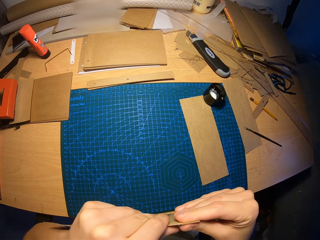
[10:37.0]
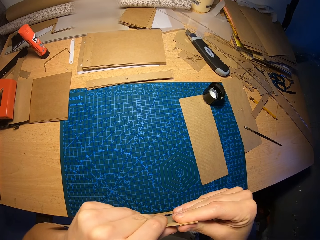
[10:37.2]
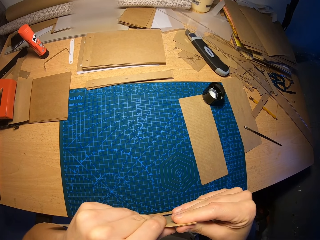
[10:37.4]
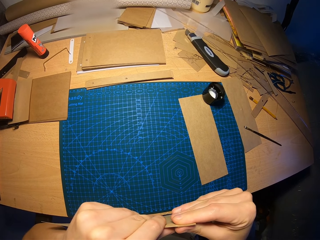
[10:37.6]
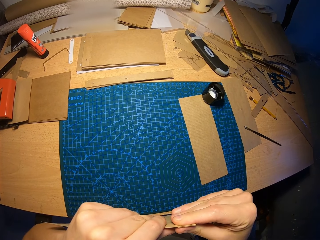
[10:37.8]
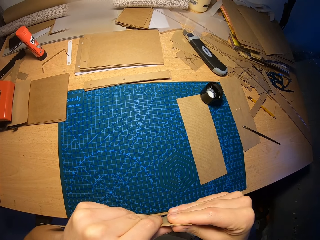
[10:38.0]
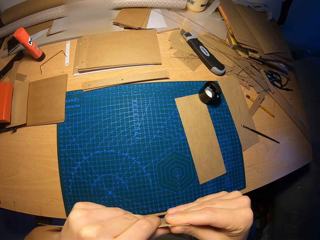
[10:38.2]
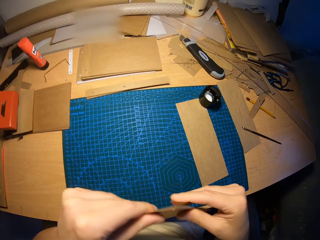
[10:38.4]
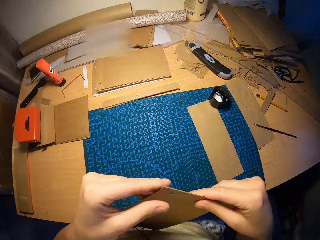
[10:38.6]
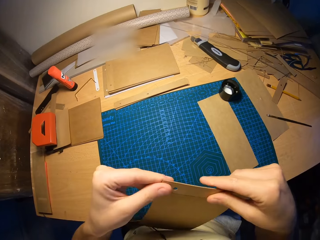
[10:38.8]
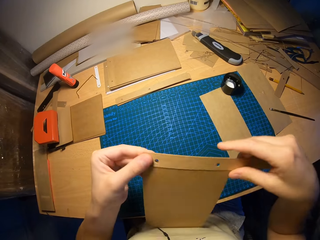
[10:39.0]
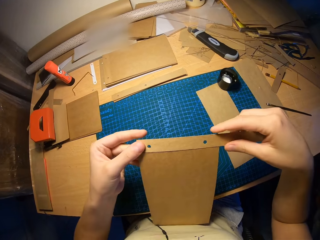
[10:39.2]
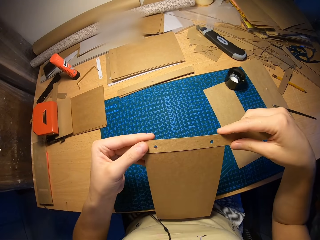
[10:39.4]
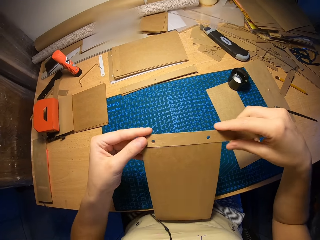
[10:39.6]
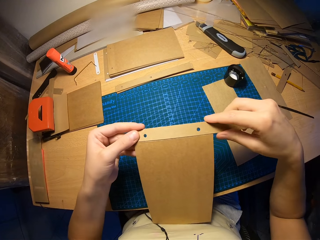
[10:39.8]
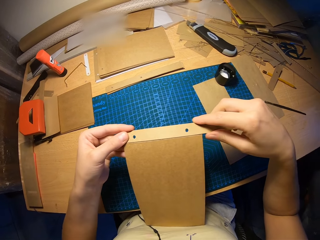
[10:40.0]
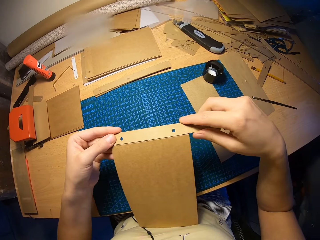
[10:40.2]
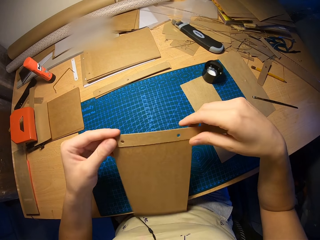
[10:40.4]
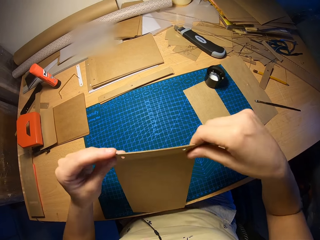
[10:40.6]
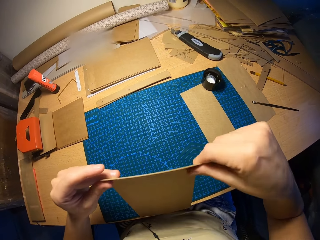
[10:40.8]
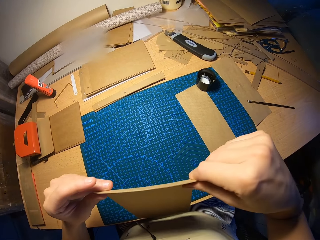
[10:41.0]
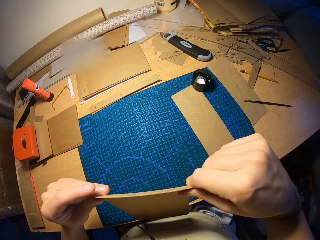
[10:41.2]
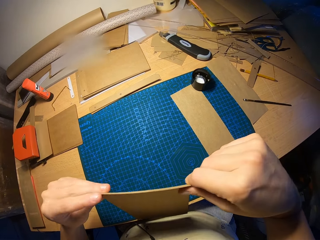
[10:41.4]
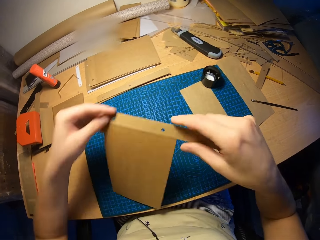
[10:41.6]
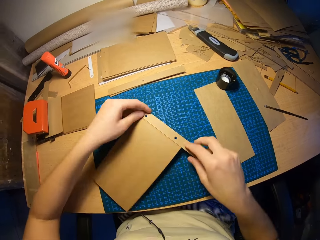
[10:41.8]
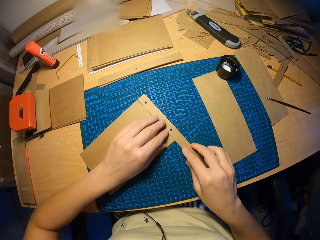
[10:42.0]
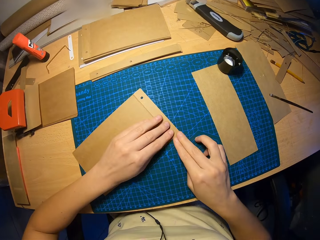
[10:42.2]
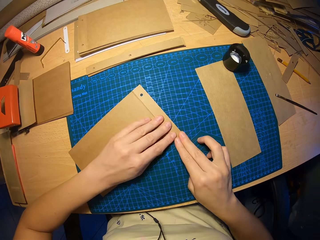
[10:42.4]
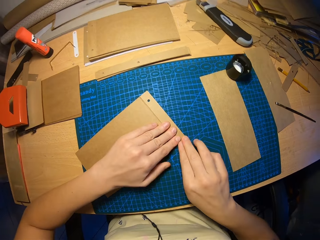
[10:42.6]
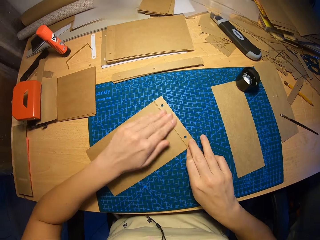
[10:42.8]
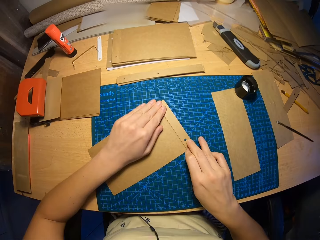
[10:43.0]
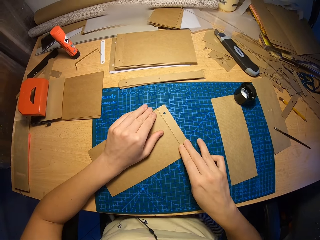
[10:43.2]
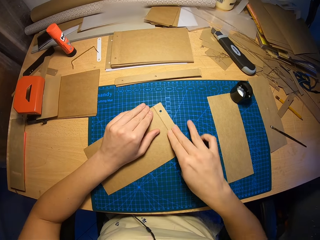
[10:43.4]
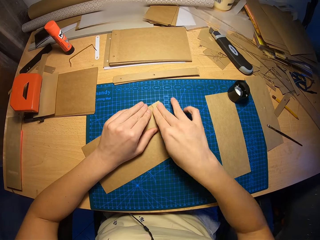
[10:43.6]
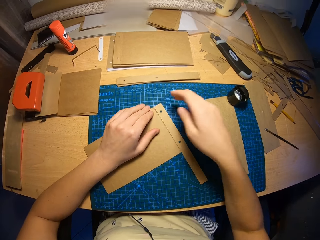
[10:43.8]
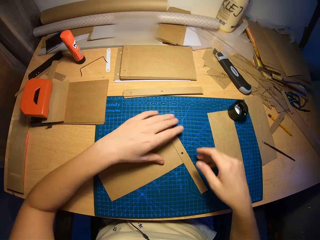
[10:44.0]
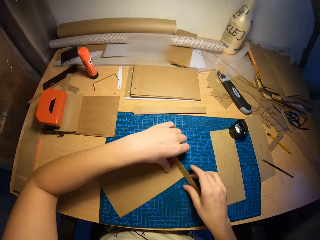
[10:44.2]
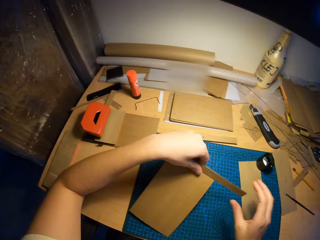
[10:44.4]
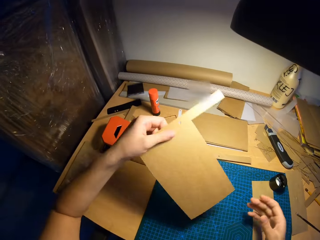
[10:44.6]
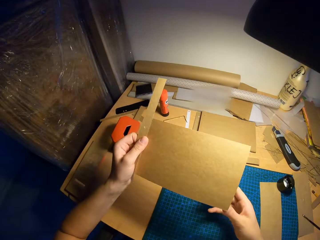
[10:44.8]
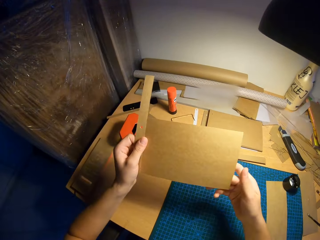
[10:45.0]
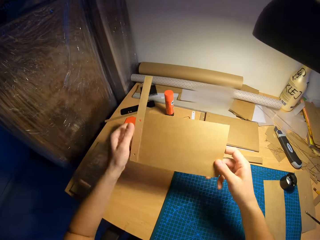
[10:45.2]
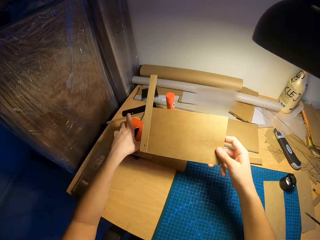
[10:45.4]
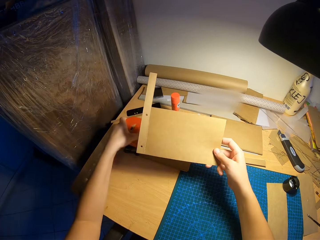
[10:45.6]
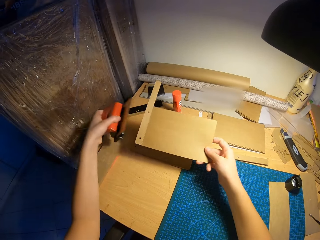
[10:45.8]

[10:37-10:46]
The camera wearer lowers the paper. He turns the paper on the hands. He places the attached craft papers on the table with both hands. He presses on the attached craft papers on the table with both hands. He carries the attached craft papers from the table with his left hand.

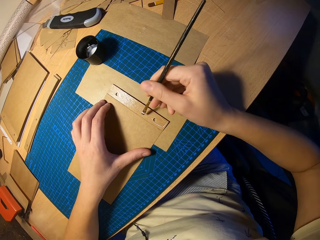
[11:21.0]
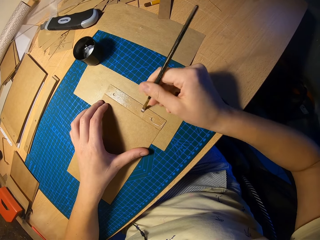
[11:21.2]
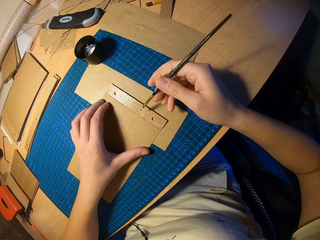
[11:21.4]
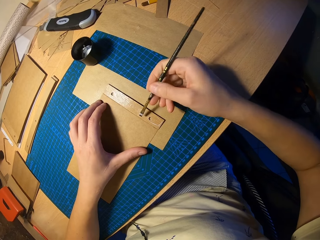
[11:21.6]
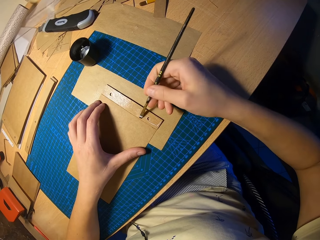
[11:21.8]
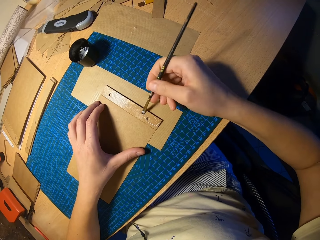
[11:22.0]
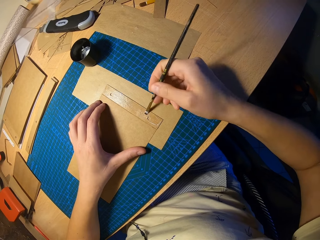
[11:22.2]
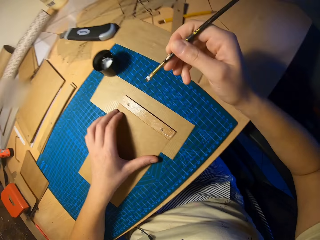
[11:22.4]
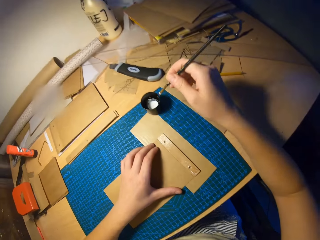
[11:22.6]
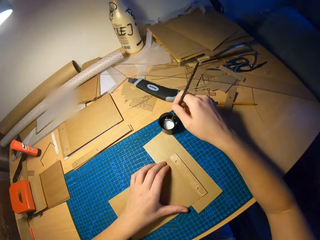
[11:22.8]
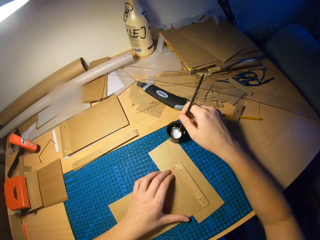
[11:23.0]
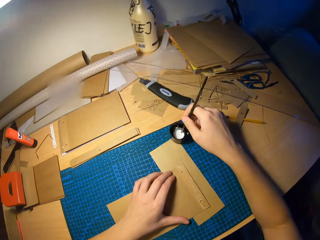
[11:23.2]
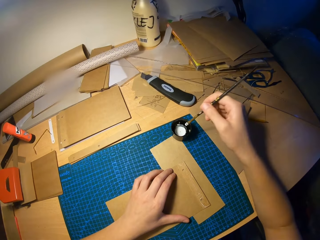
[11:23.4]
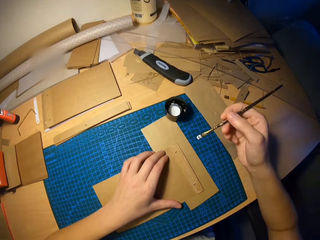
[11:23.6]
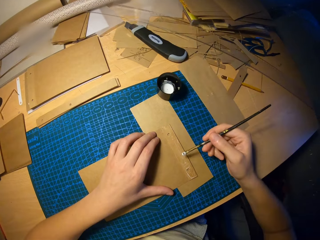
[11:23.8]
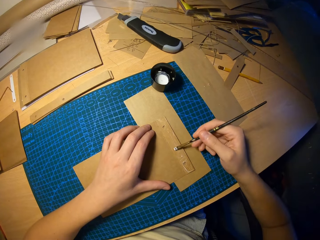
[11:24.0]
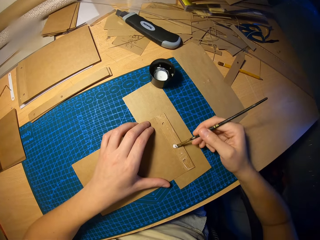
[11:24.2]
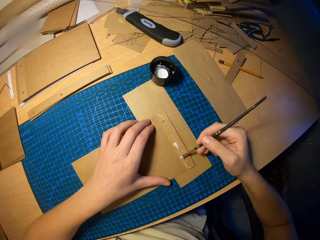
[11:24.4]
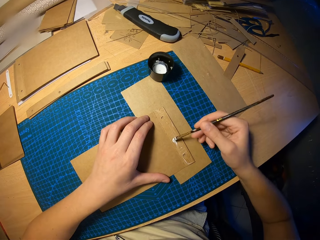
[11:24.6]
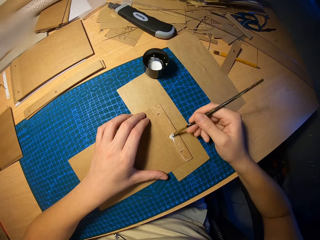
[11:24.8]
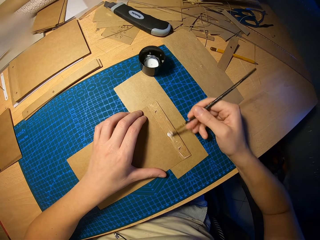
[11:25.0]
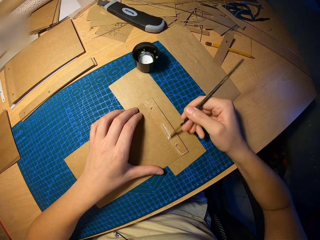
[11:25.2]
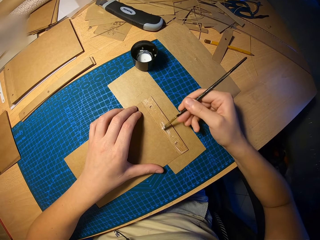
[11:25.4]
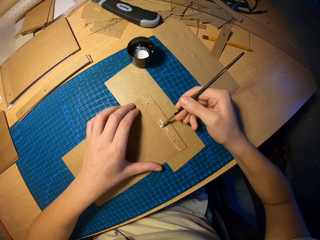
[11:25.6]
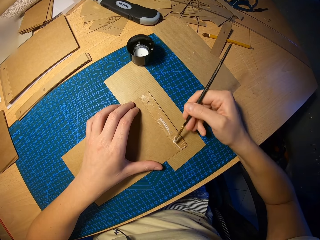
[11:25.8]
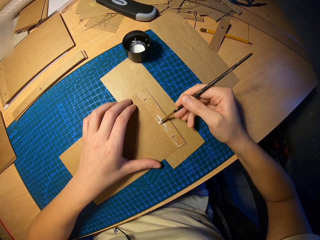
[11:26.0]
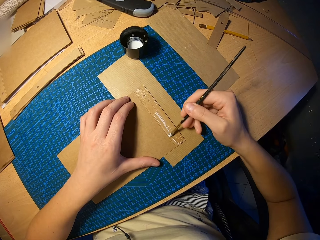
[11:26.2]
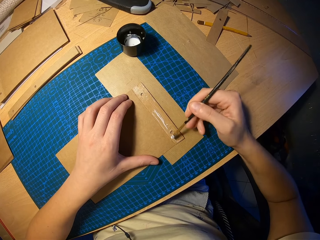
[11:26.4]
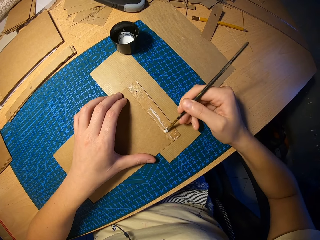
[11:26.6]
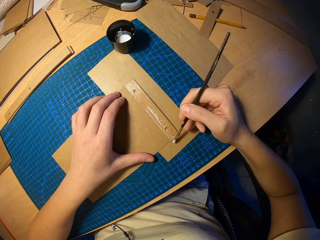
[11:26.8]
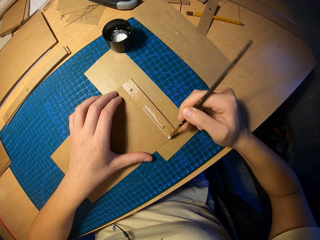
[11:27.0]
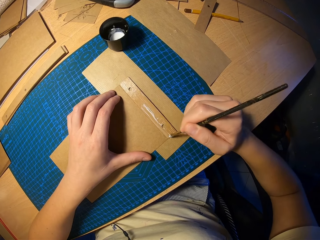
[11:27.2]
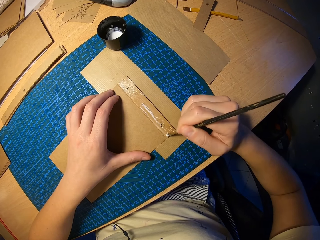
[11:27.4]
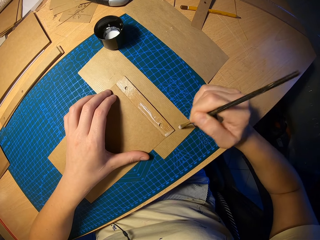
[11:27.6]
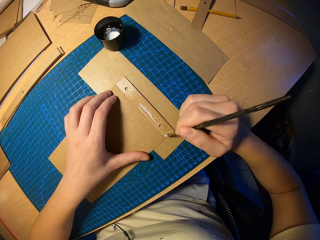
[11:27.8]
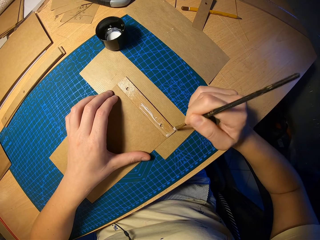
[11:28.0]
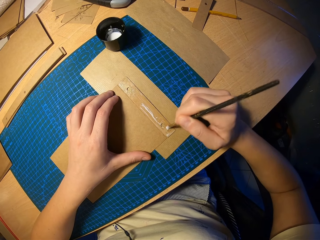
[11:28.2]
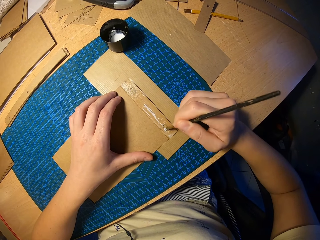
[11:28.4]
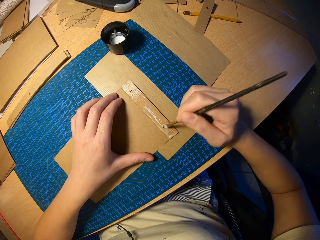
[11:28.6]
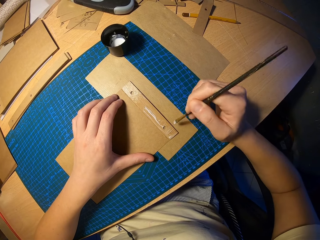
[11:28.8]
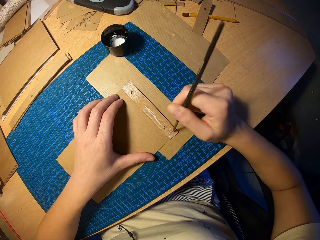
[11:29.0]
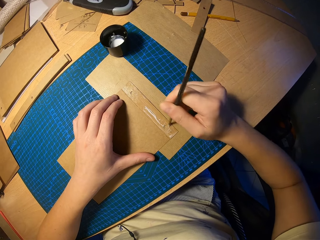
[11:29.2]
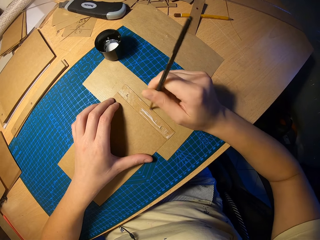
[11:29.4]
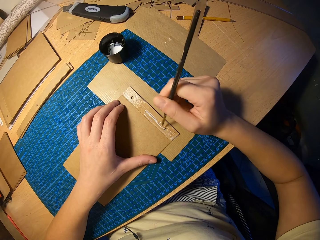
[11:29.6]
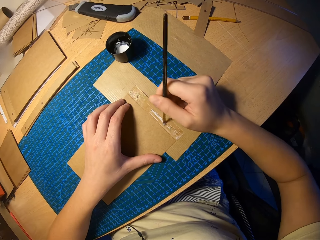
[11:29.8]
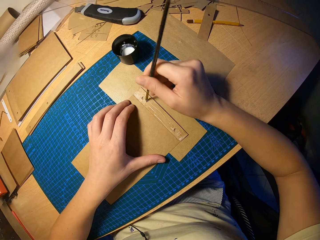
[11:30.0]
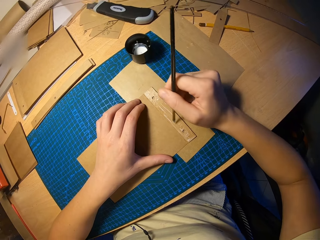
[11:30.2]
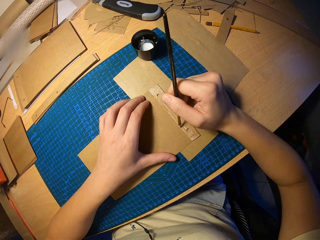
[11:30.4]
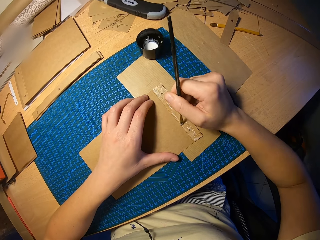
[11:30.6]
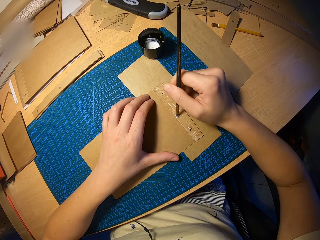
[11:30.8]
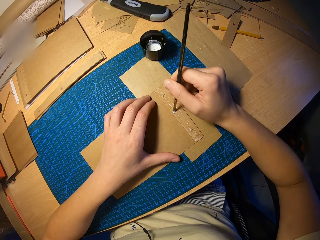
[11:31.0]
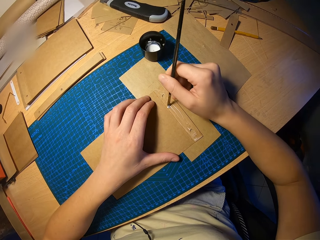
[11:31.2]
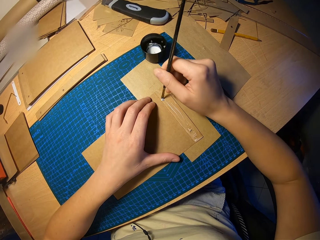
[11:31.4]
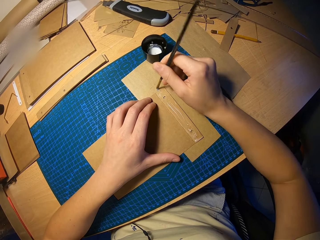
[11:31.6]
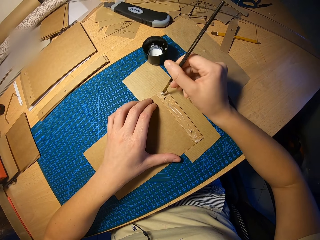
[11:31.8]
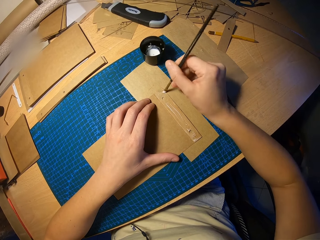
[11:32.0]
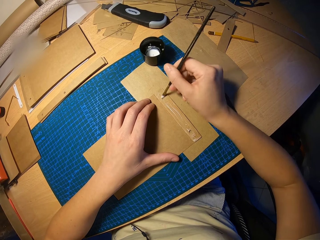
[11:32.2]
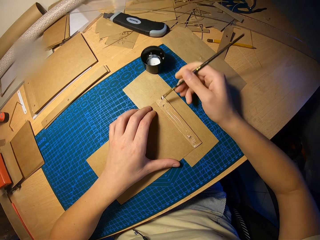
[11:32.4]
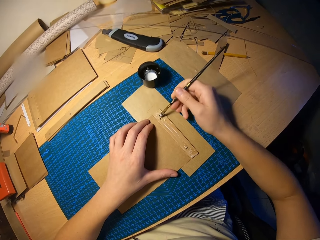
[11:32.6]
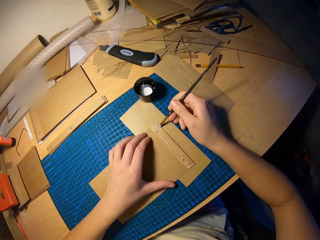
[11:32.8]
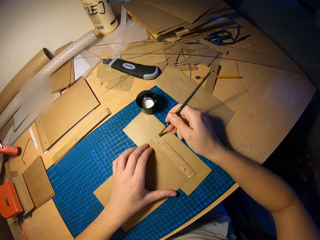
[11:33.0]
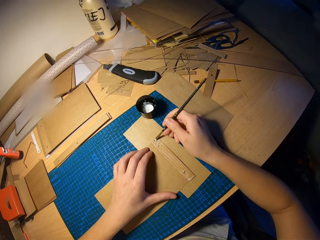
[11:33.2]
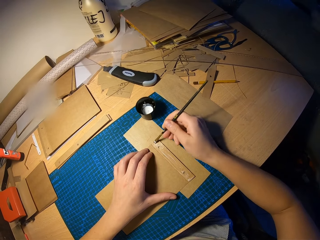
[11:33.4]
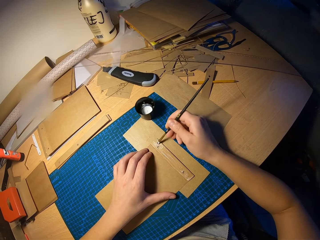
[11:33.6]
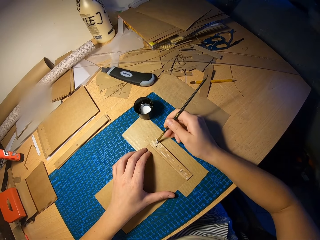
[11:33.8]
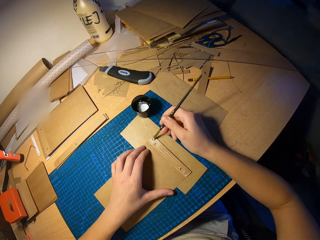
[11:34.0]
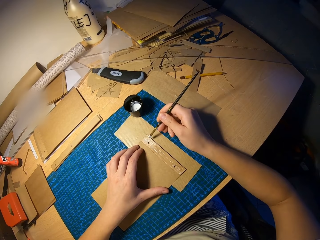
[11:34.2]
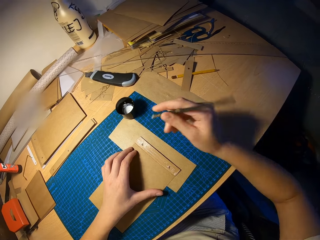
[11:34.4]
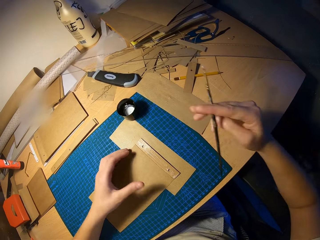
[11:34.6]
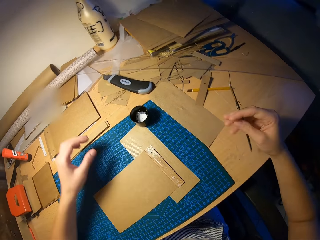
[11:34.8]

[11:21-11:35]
The camera wearer dips the brush in his right hand into the cup of glue on the table. He rubs glue on the craft paper with the brush in his right hand.
